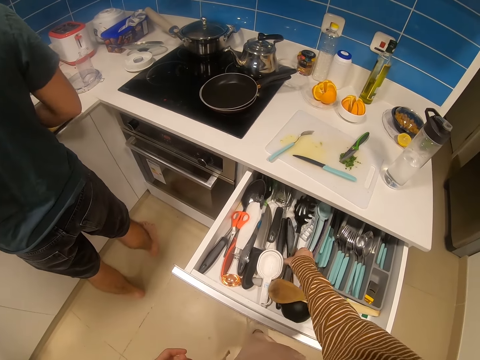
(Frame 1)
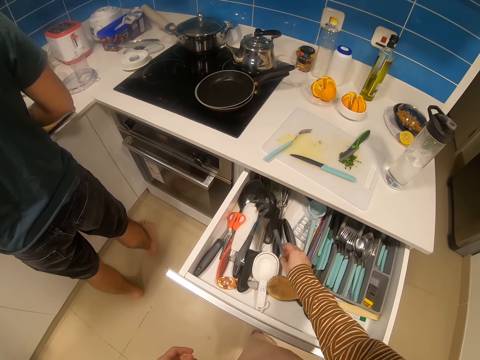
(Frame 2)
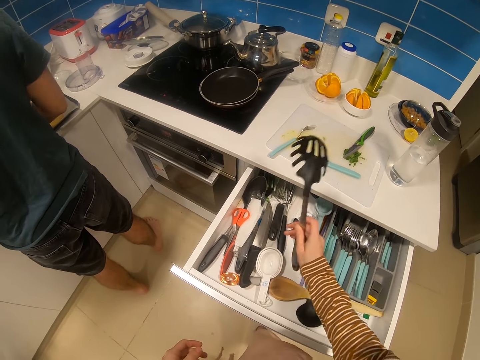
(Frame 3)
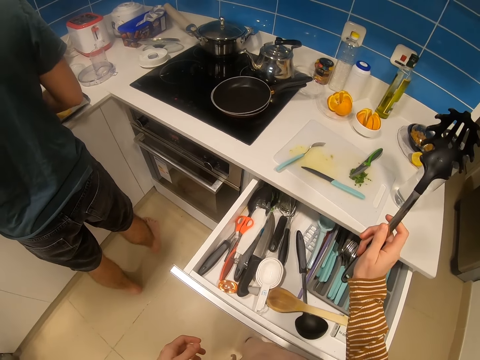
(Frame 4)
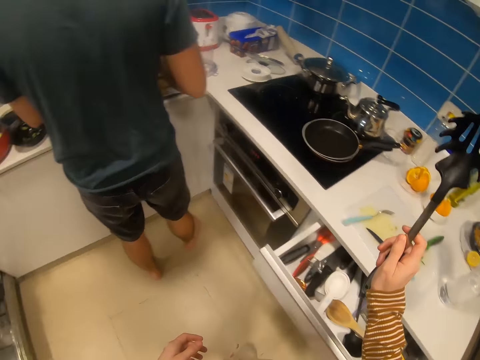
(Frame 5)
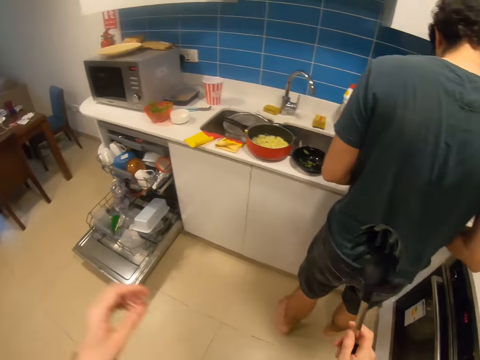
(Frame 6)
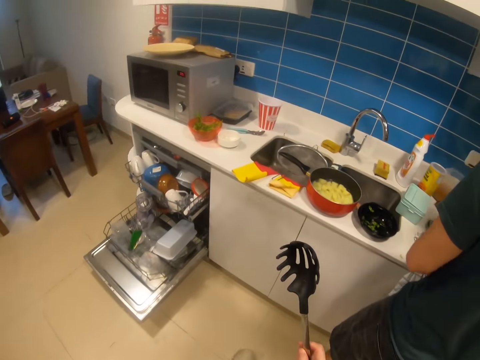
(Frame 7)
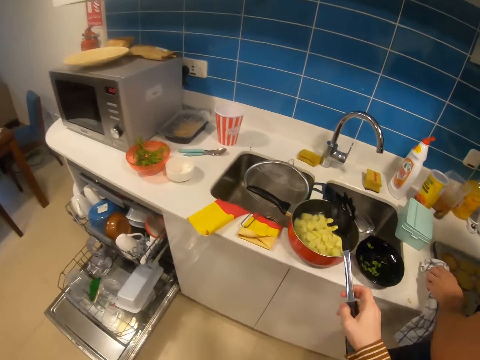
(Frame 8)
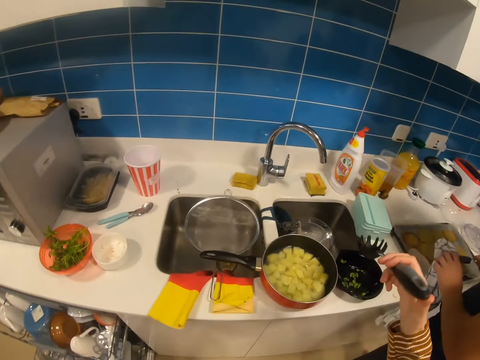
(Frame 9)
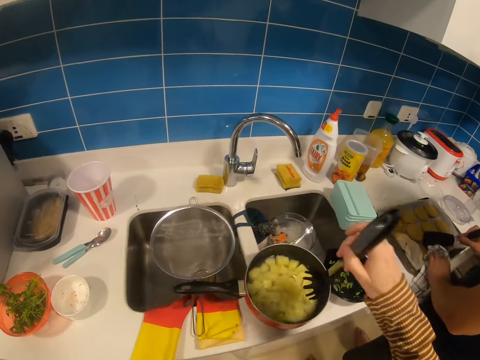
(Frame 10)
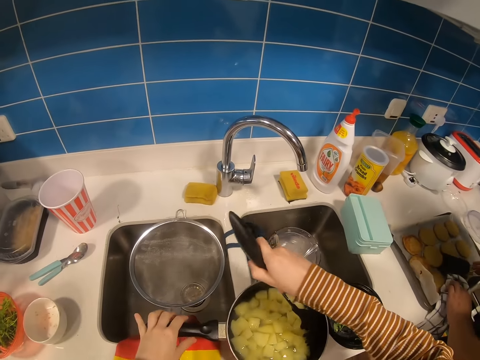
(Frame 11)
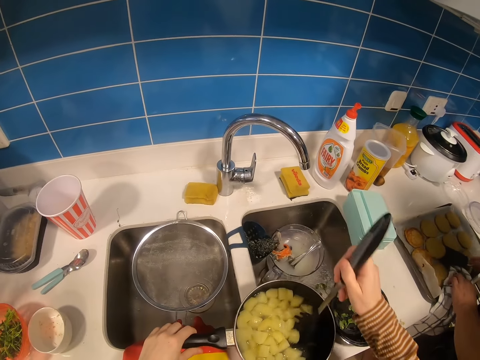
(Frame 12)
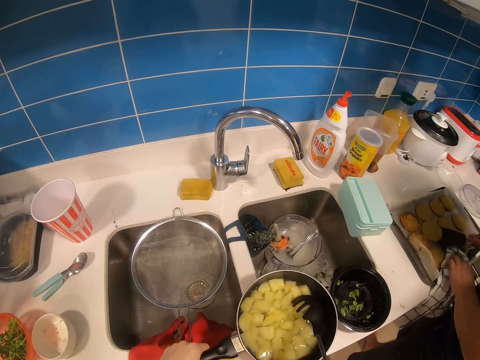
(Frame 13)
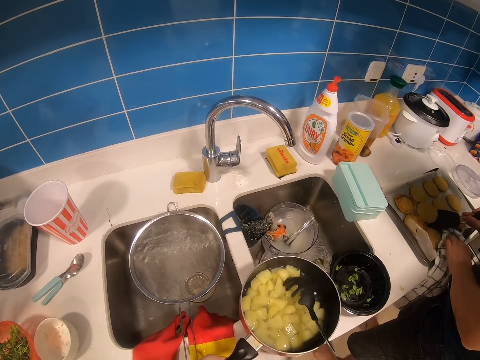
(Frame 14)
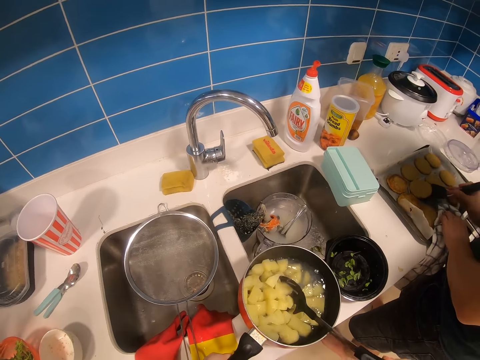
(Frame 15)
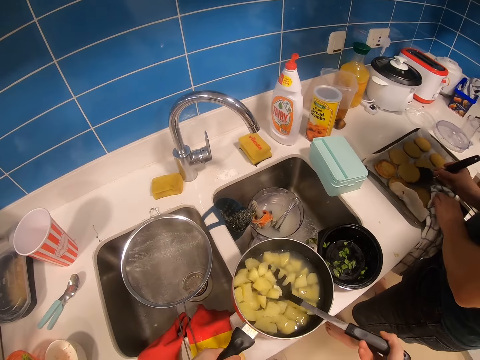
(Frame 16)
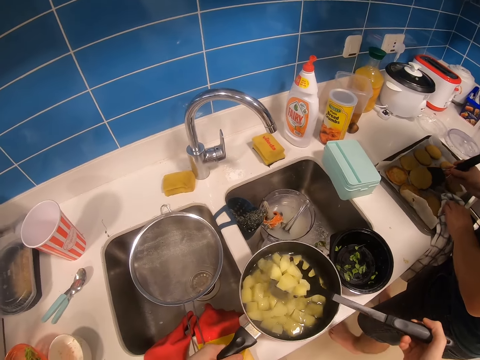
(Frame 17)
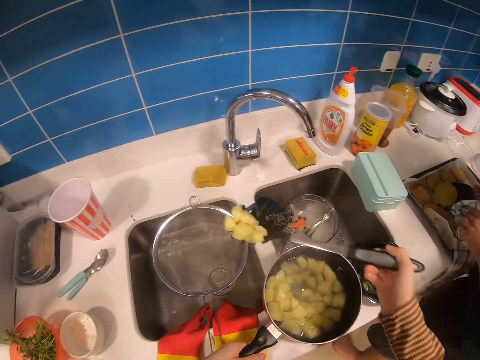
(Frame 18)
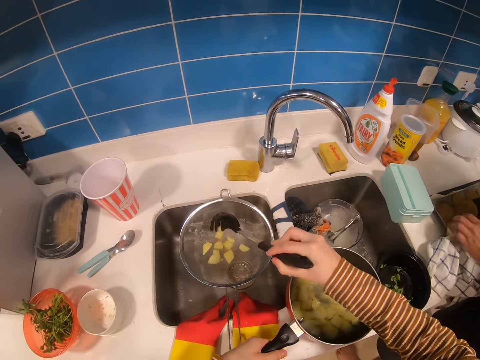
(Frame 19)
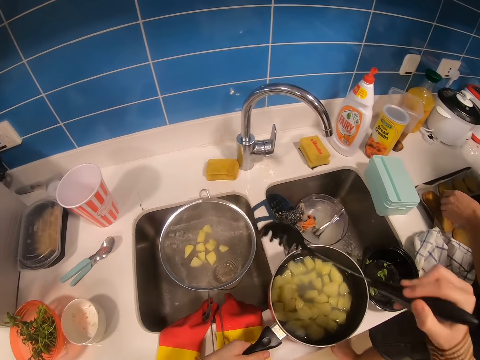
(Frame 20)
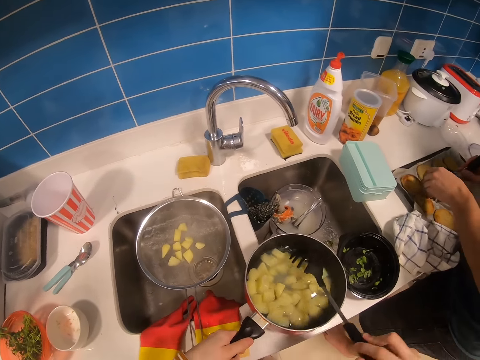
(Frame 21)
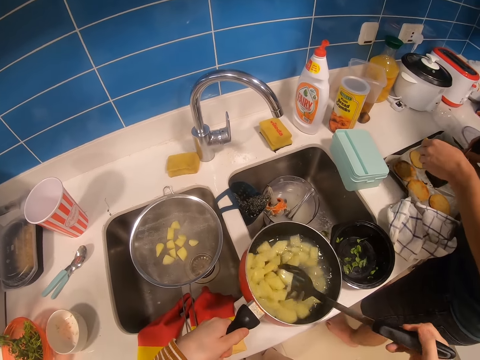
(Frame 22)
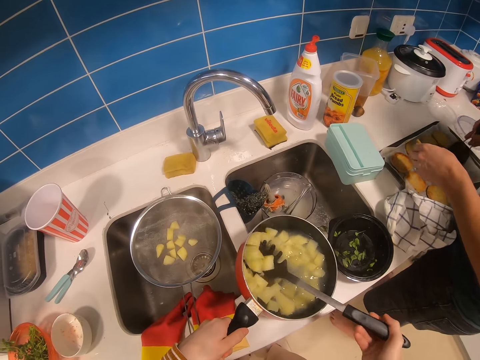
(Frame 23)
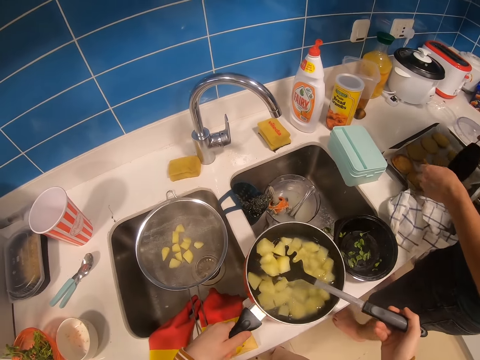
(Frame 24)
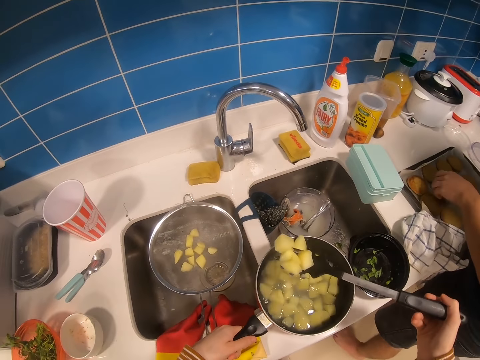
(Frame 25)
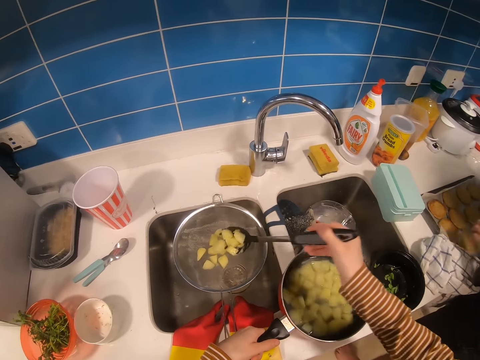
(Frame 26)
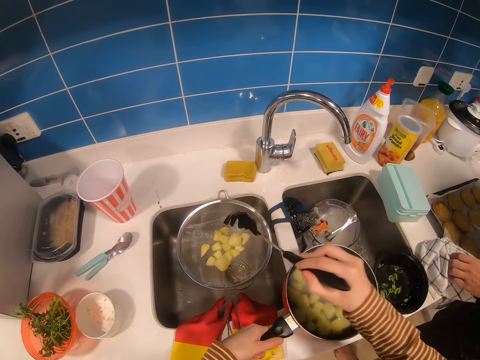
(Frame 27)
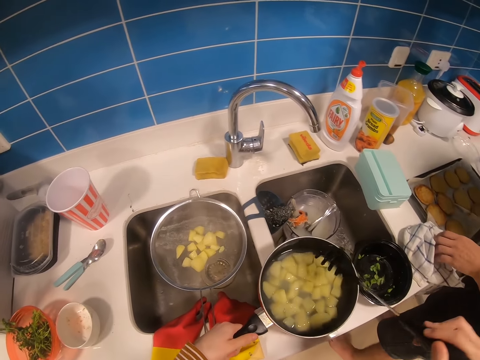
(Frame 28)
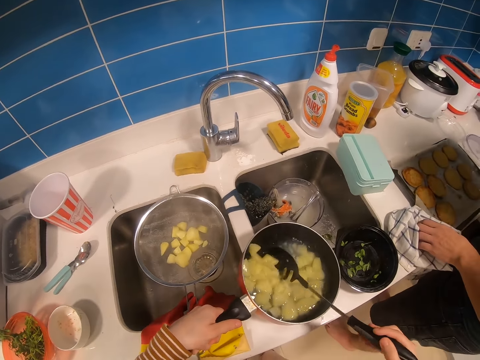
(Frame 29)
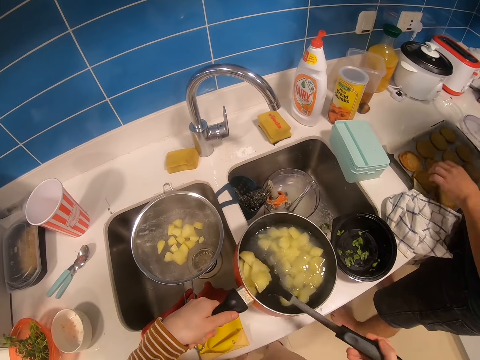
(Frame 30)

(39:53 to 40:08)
The camera wearer takes a spoon. They close the drawer and turn around. They stir in the pot. They hold the pot handle with a hand. They scoop food or potatoes from the pot to the sieve. A man turns a pastry on a tray. The camera wearer puts the potatoes in the sieve. The man picks up the pastry. The camera wearer scoops the potatoes. Another man puts down the pastry. The camera wearer puts the potatoes in the sieve.

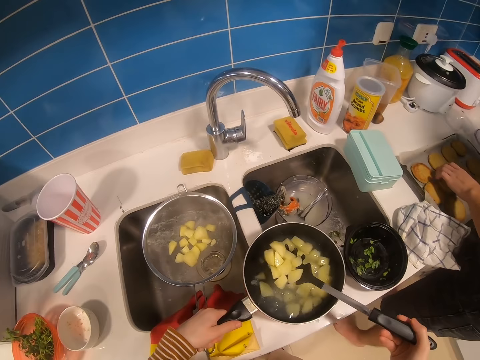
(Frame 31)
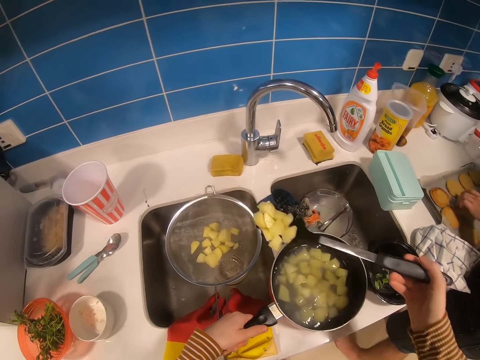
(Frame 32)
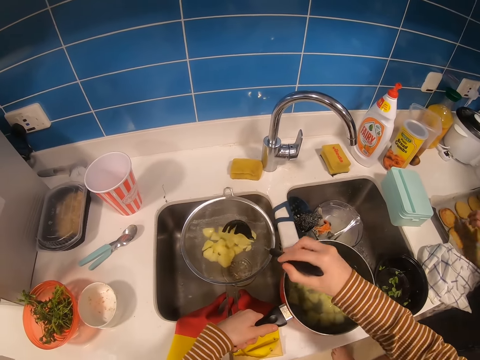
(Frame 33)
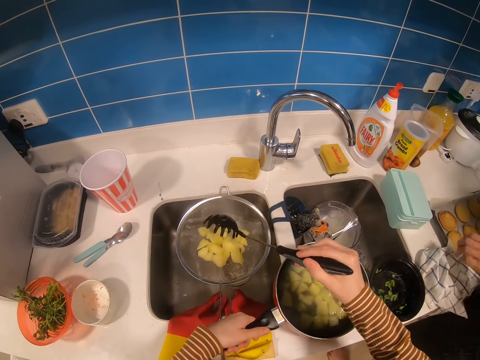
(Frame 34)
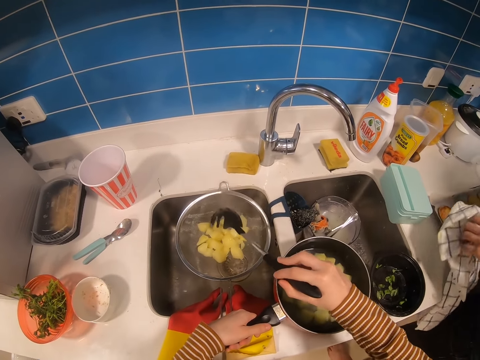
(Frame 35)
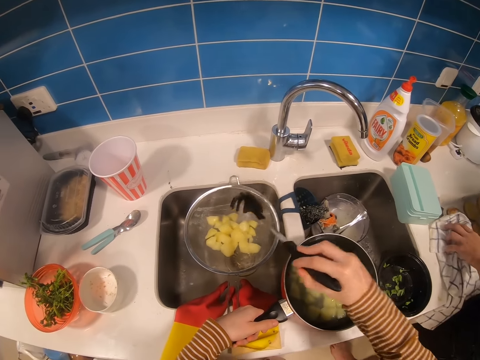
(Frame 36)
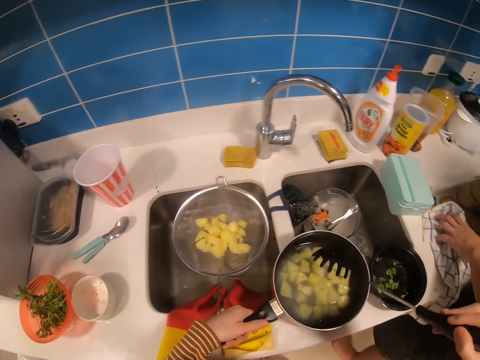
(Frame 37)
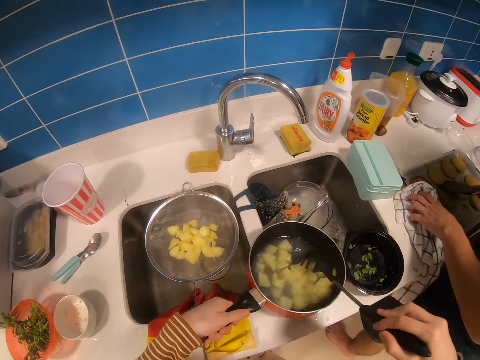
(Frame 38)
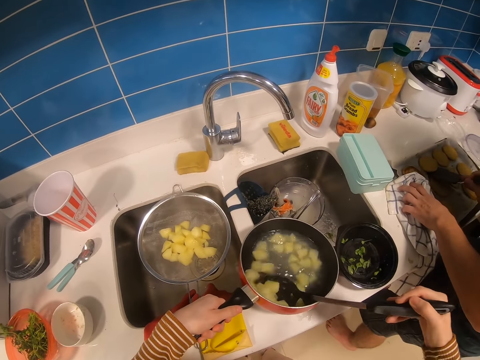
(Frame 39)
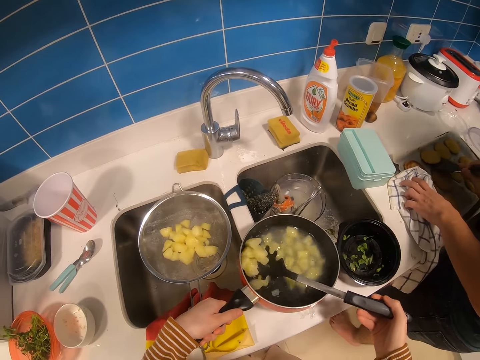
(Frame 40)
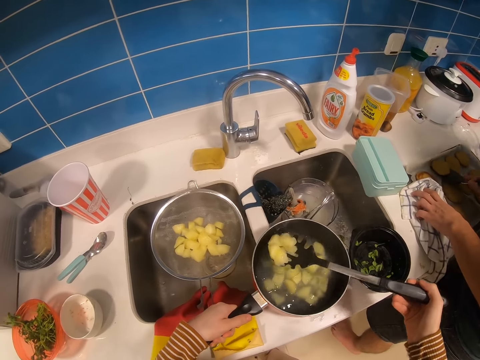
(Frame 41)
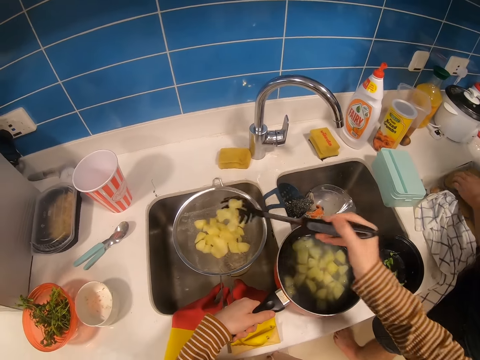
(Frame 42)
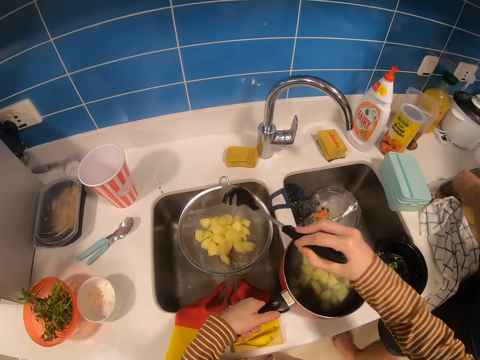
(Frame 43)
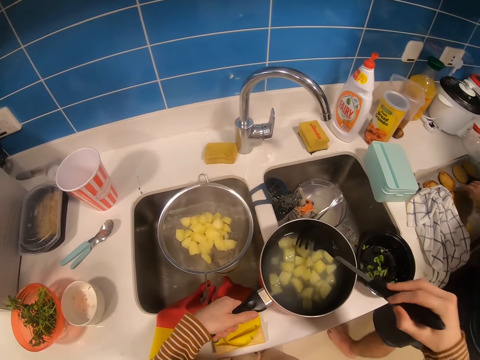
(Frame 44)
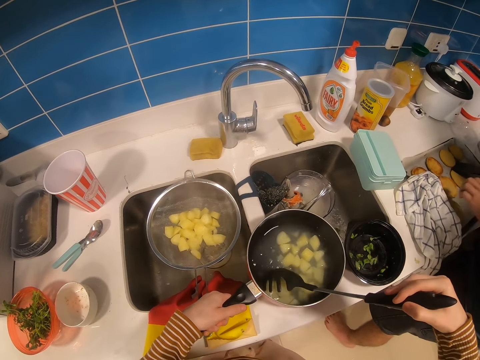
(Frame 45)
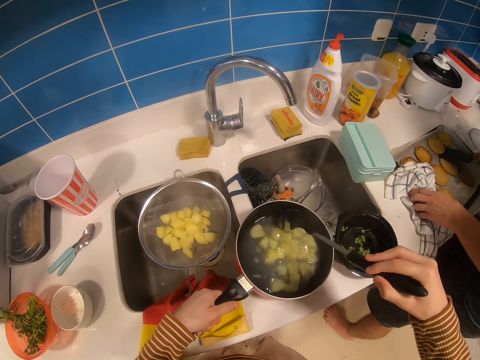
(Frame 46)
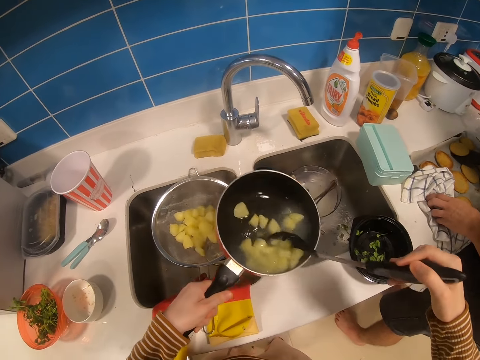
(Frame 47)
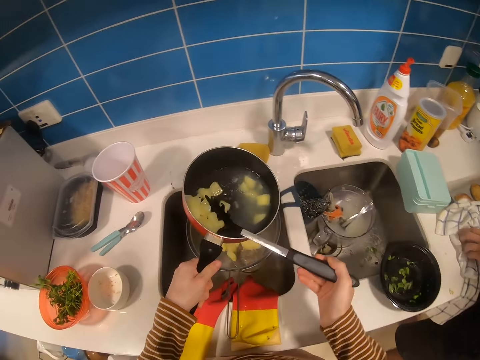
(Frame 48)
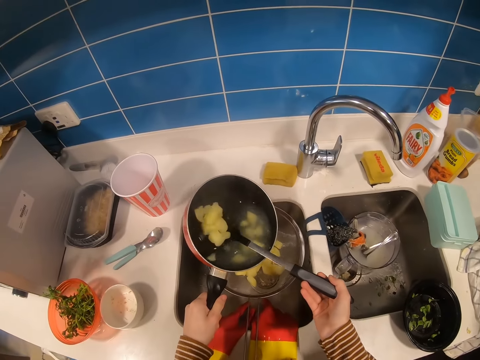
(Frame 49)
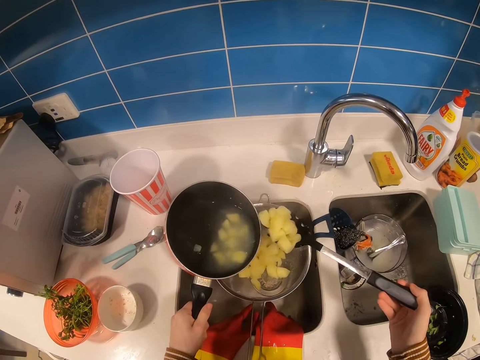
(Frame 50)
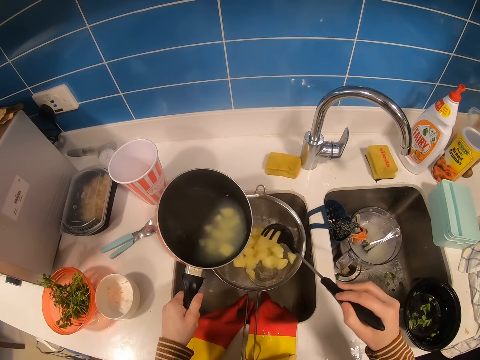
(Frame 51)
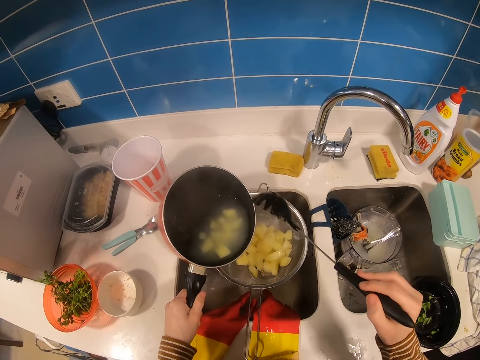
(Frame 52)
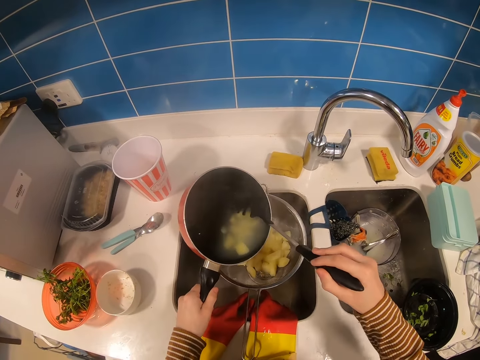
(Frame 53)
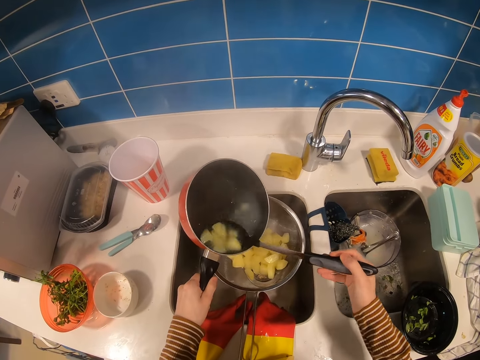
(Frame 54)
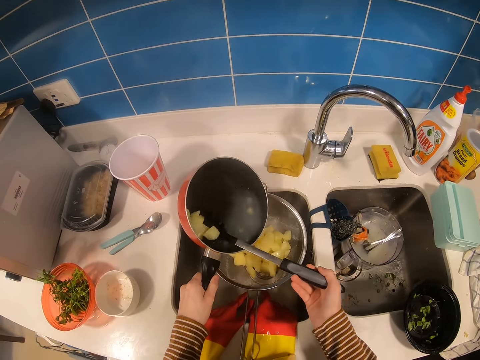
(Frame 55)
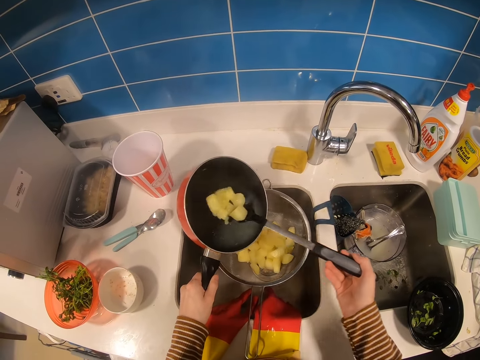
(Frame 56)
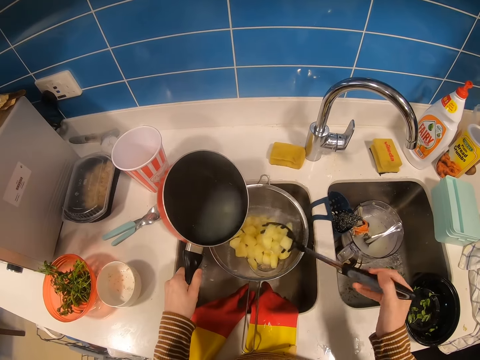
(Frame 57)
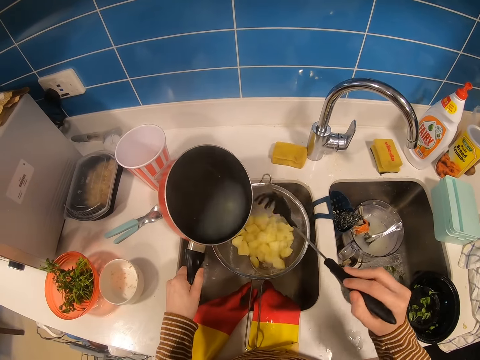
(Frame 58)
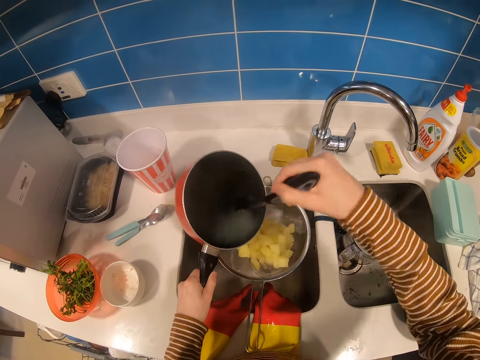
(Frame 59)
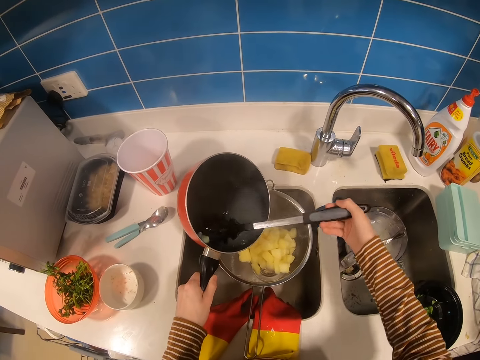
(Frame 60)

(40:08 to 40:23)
The camera wearer scoops potatoes. A man picks up a pastry. The camera wearer puts the potatoes in a sieve. They shake the spoon. The man moves a hand towel. The camera wearer scoops food from the pot to the sieve. They put the potatoes in the sieve. The man turns the pastry on a tray. The camera wearer carries the pot and picks up the pot. The man puts a hand on the hand towel. The camera wearer scoops food from the pot to the sieve. They put the potatoes in the sieve. They scoop the potatoes. They put the potatoes in the sieve.
